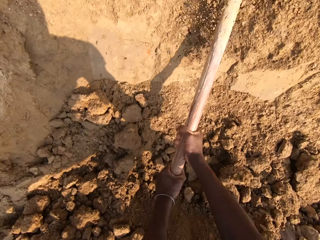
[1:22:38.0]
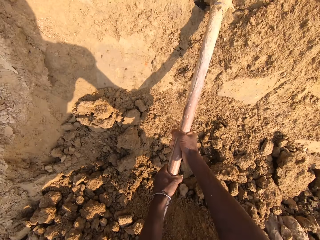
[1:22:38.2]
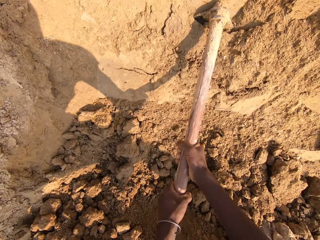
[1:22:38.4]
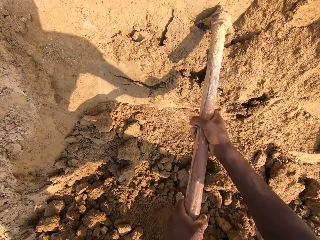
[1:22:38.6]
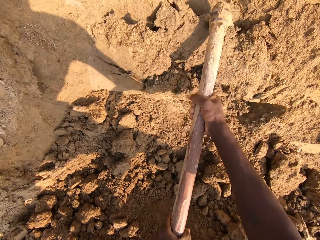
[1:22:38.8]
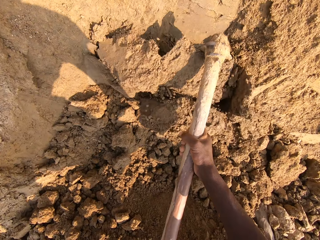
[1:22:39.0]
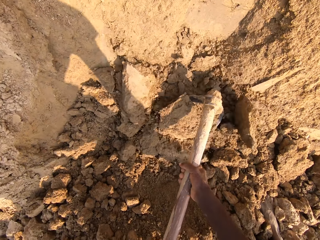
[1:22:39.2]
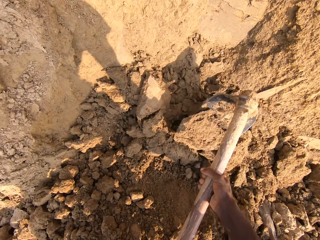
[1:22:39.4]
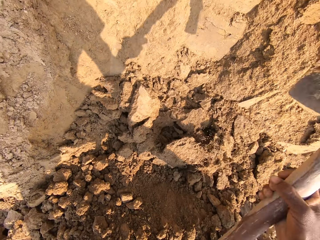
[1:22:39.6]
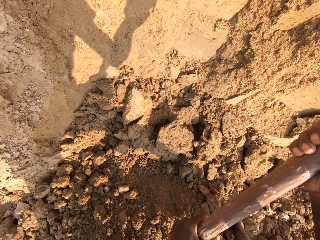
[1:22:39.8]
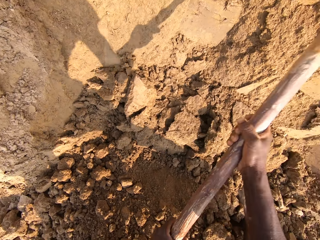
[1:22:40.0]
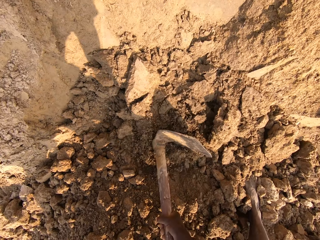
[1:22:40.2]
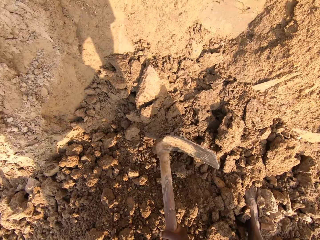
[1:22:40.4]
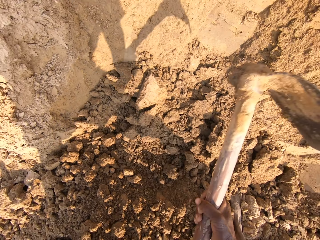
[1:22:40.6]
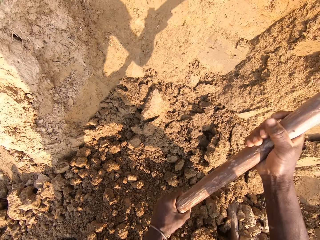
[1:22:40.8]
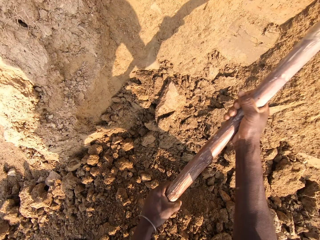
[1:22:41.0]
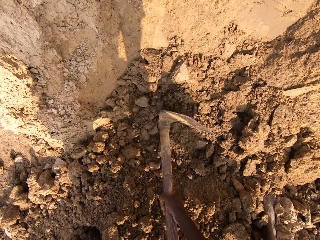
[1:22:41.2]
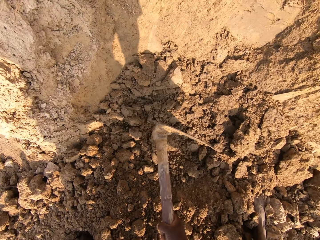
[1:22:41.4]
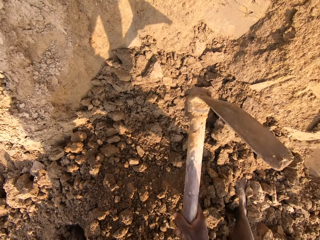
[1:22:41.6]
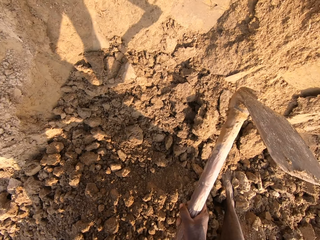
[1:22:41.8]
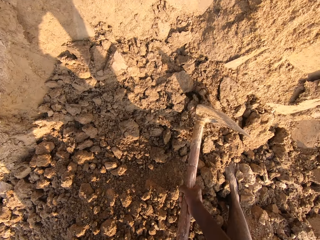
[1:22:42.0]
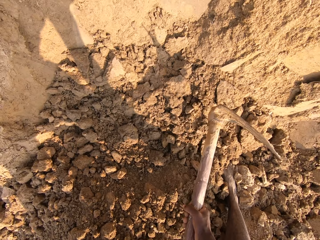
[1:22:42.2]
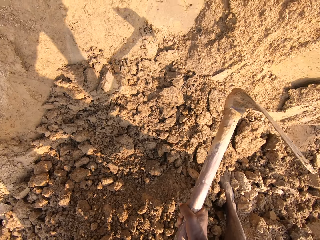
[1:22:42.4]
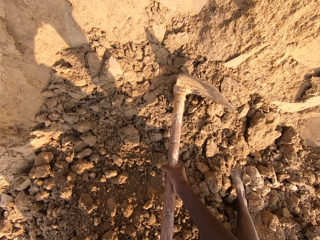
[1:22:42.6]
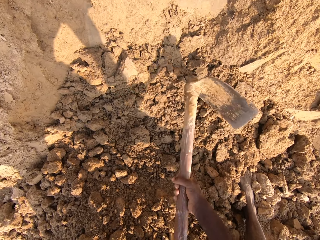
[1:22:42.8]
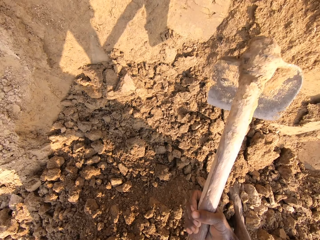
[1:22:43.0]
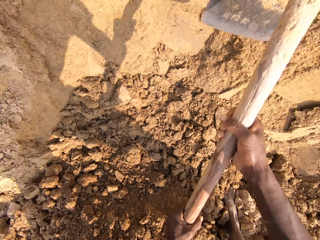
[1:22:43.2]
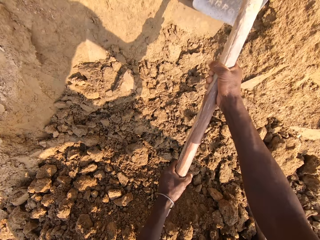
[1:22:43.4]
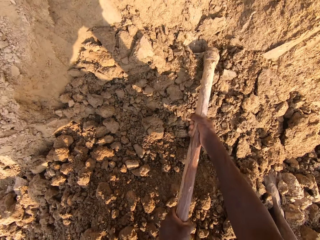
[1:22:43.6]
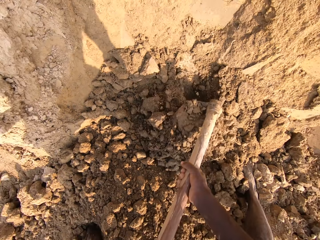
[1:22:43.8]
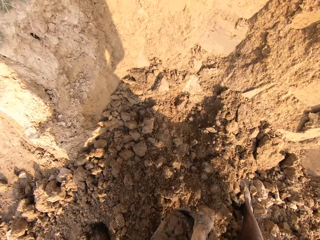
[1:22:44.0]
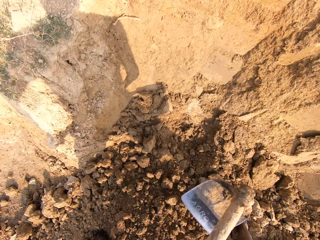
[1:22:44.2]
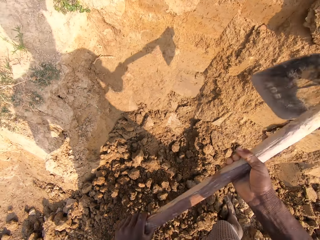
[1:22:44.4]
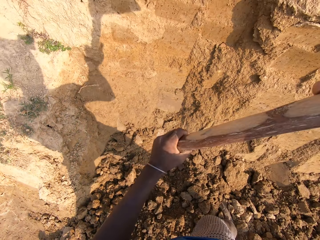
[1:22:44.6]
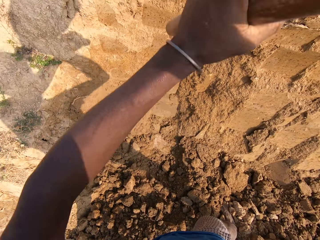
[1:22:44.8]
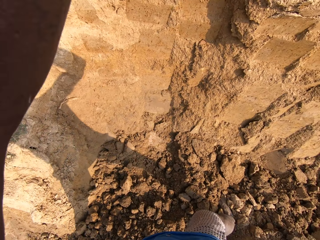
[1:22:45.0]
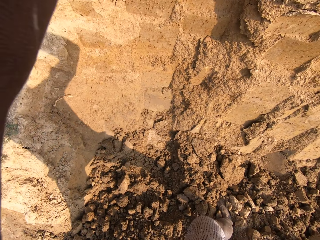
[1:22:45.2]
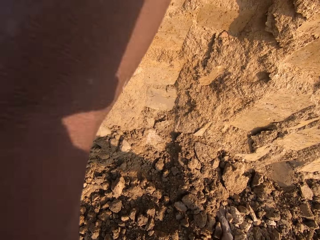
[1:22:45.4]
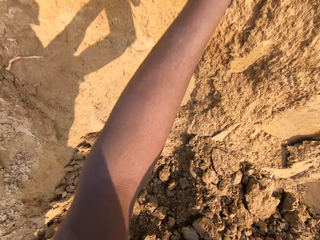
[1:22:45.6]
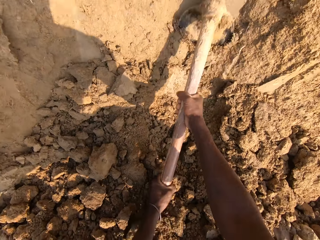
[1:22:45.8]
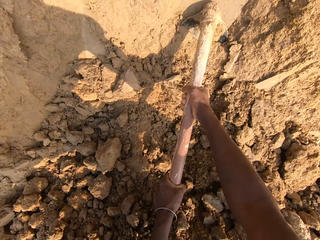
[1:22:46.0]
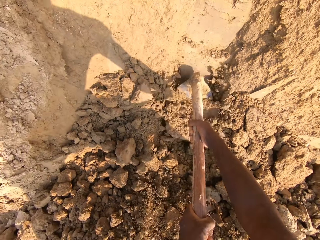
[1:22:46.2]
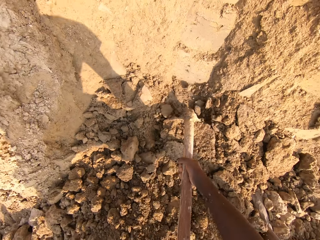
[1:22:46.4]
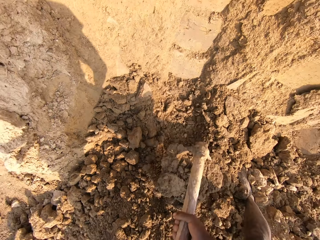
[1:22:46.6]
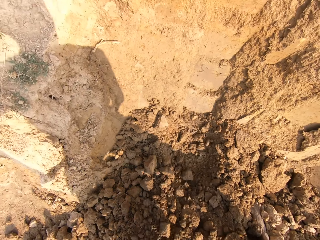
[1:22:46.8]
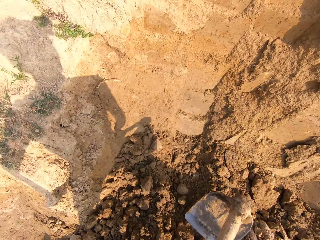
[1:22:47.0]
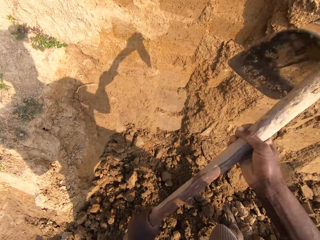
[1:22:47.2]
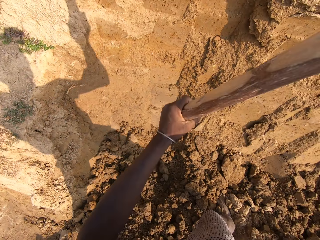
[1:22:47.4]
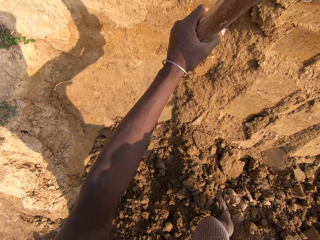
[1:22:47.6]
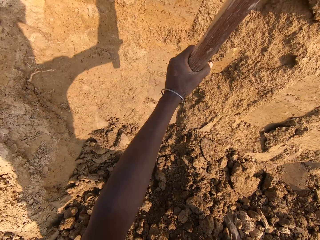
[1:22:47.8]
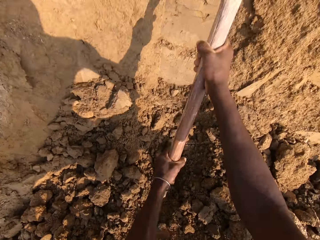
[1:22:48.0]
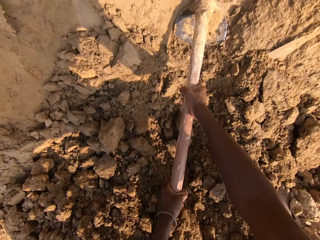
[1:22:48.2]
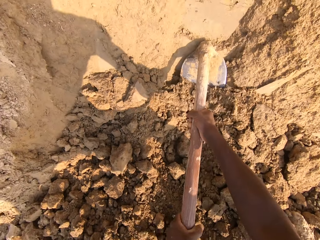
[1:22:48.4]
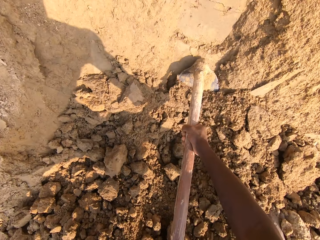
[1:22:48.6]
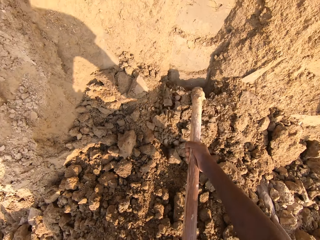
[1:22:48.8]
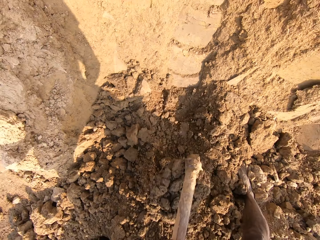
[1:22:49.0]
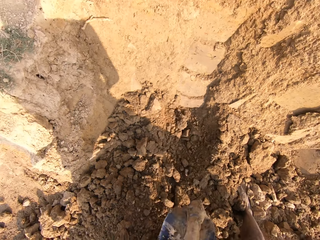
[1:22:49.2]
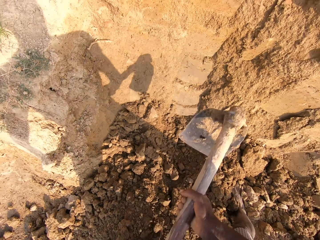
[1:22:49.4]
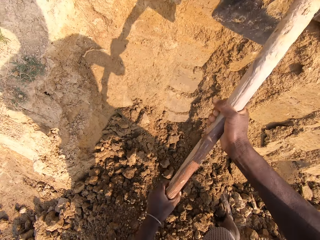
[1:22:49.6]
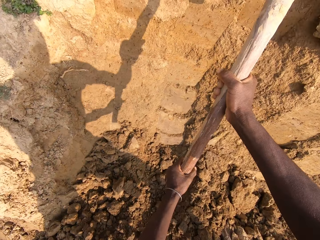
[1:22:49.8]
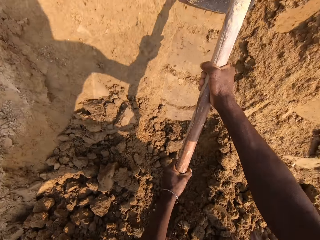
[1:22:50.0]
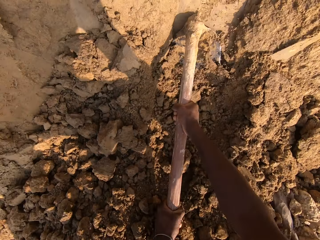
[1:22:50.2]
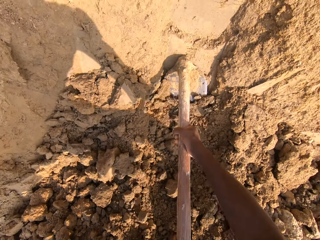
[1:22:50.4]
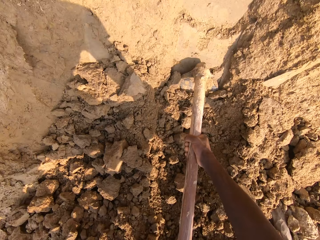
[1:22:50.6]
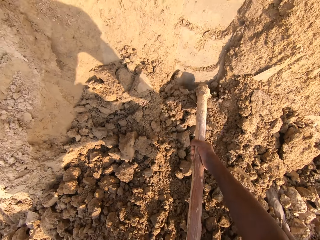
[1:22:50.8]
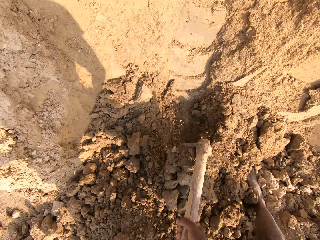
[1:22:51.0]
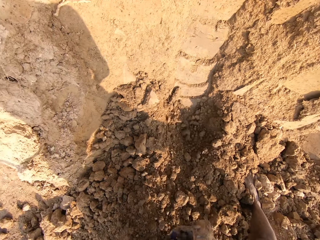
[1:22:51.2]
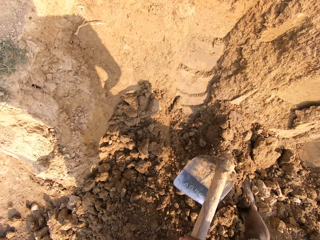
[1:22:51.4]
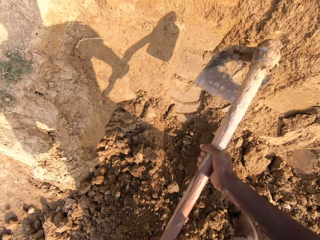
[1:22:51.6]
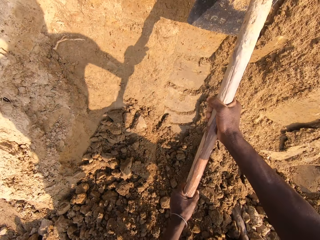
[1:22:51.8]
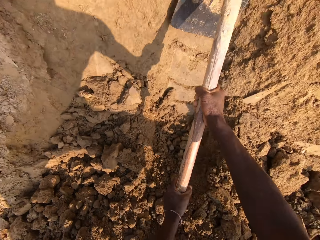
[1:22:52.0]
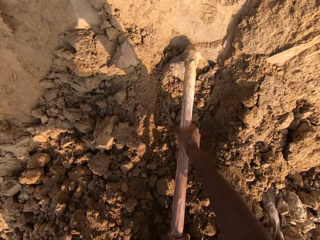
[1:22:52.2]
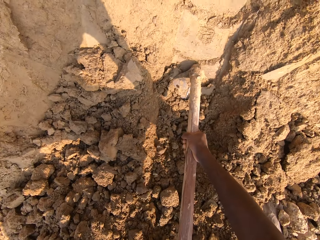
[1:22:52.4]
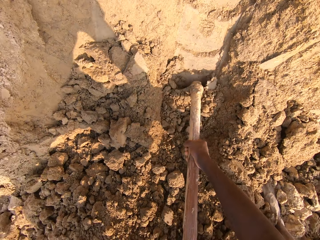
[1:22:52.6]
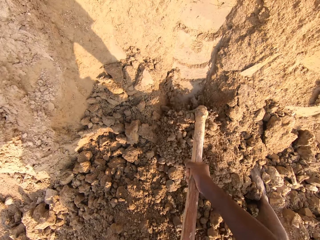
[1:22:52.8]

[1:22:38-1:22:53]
The camera wearer breaks sand with the hoe. They dig sand with the hoe. They break sand with the hoe. They dig sand with the hoe.

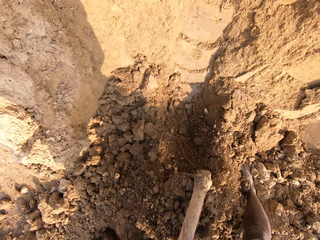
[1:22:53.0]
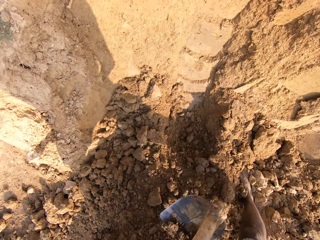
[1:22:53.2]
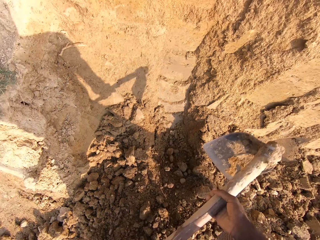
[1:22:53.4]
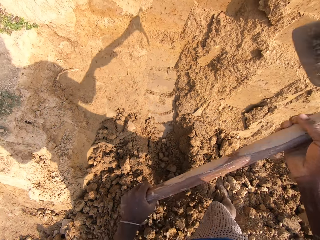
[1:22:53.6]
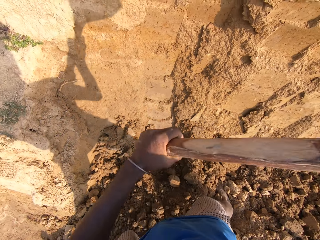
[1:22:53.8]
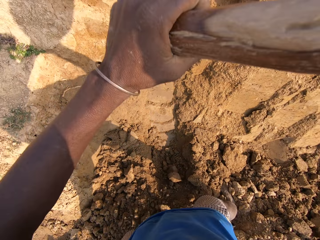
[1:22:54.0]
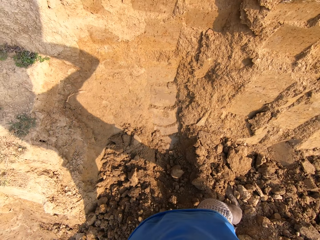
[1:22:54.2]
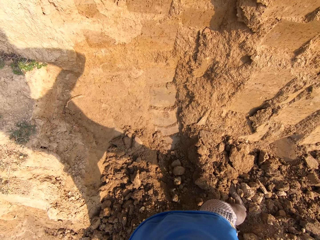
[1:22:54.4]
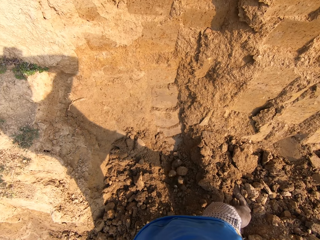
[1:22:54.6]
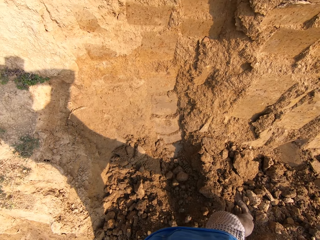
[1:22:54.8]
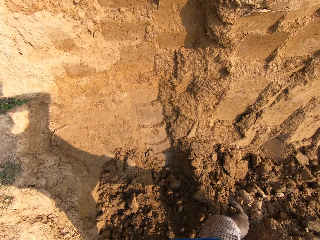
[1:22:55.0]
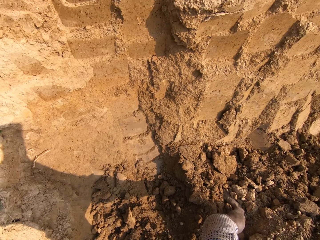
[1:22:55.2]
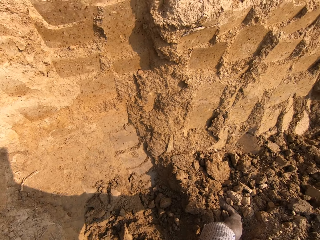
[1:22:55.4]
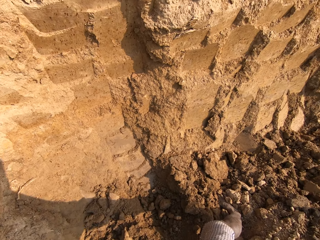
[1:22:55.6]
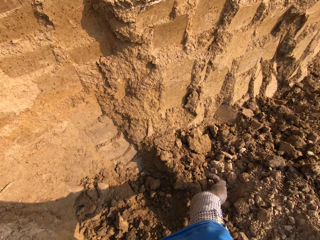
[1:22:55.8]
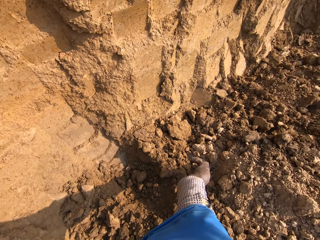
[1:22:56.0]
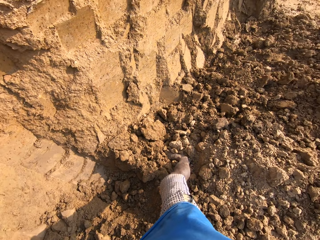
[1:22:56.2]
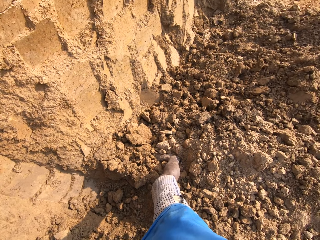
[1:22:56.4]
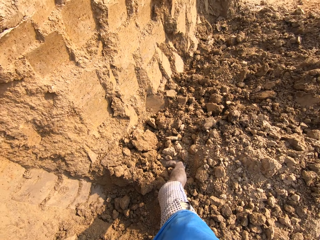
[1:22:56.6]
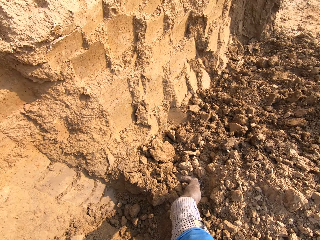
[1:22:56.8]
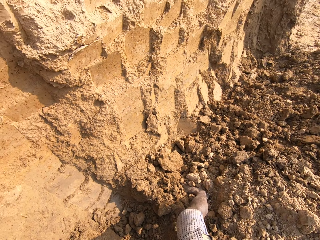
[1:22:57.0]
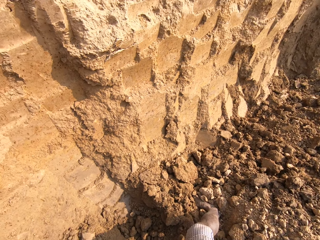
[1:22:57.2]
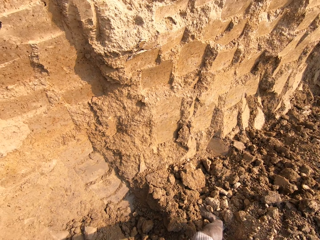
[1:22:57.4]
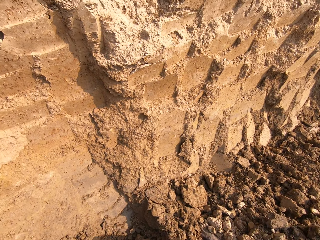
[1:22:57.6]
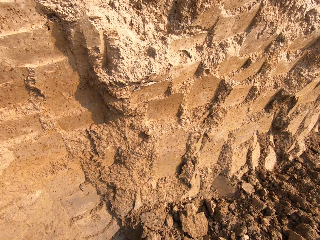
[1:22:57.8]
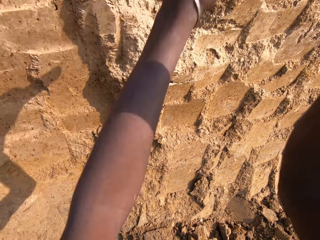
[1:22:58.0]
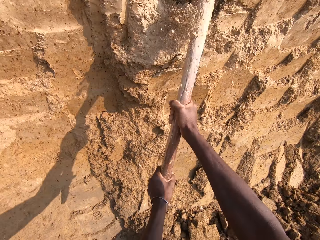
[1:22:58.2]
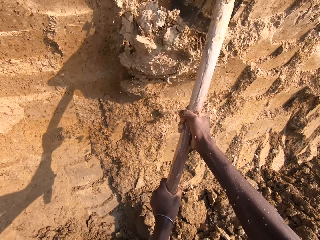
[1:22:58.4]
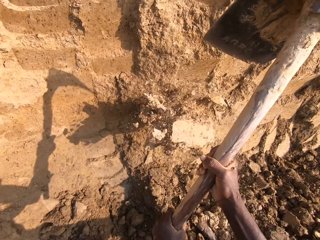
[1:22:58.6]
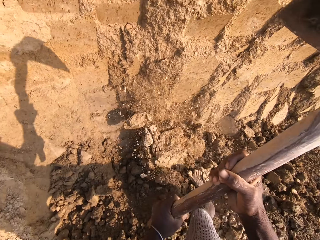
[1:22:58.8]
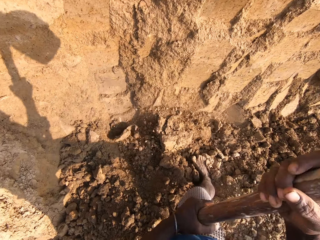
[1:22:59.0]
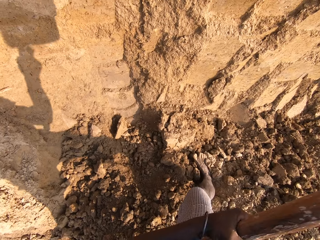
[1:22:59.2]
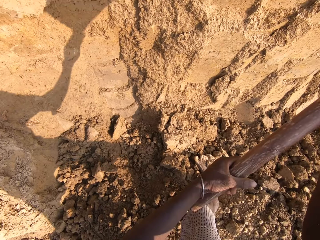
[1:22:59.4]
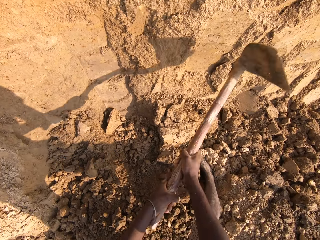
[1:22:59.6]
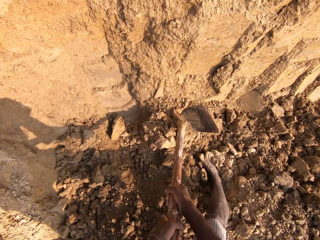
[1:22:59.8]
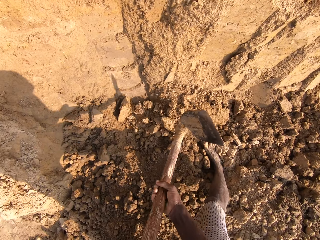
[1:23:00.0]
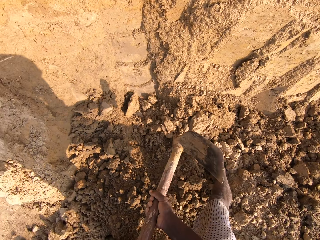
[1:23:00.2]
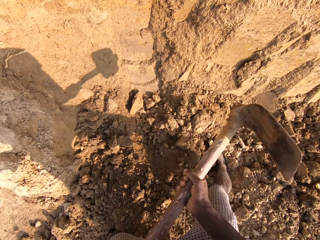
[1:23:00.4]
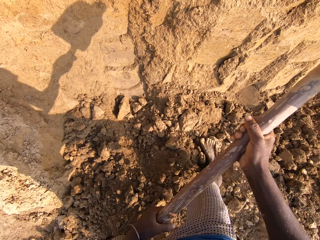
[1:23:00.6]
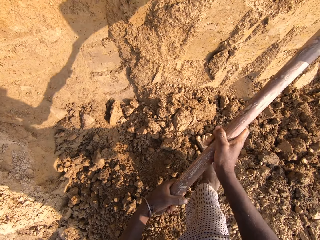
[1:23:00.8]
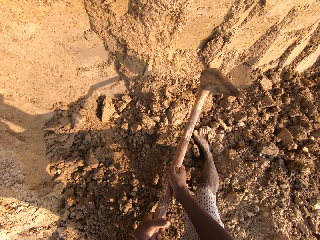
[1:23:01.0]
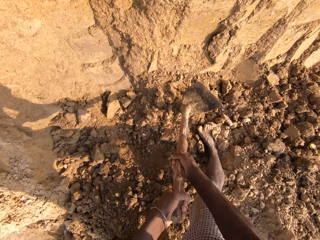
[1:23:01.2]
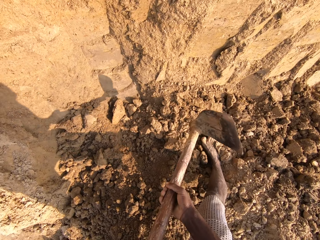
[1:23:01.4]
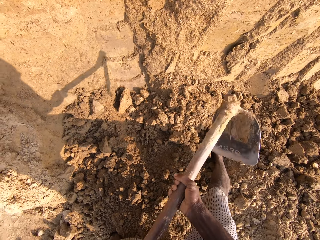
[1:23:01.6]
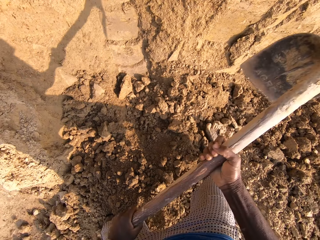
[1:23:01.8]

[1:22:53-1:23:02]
The camera wearer breaks sand with the hoe.
